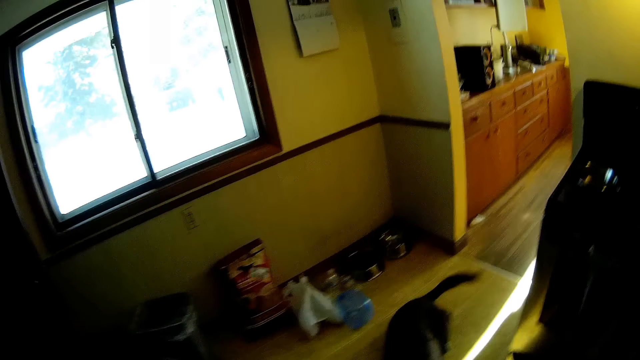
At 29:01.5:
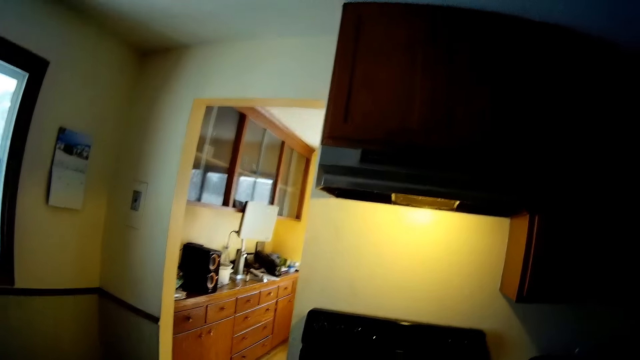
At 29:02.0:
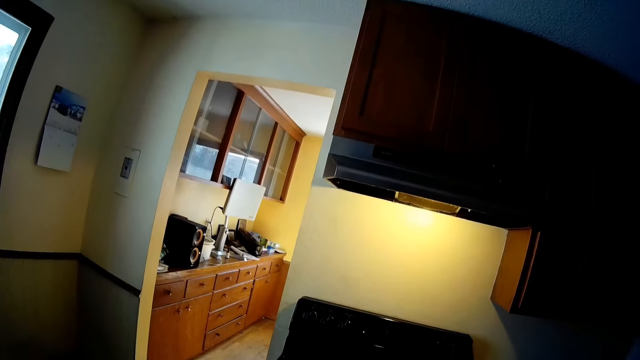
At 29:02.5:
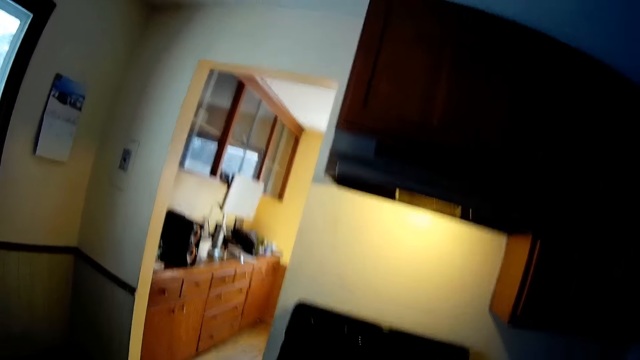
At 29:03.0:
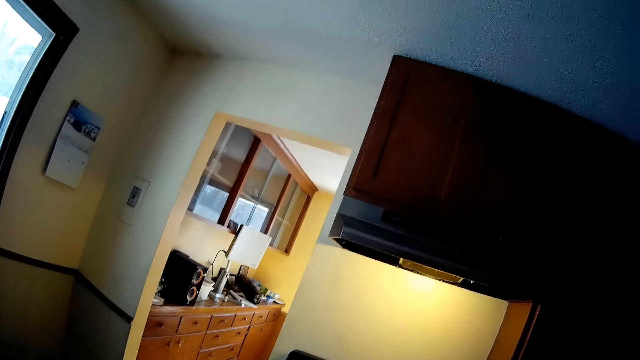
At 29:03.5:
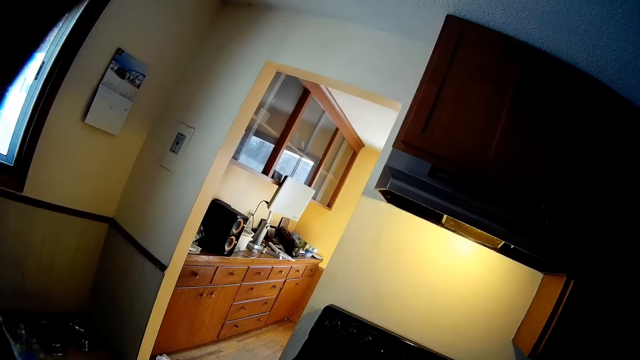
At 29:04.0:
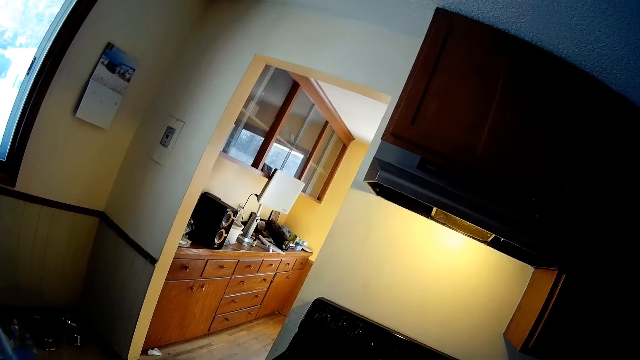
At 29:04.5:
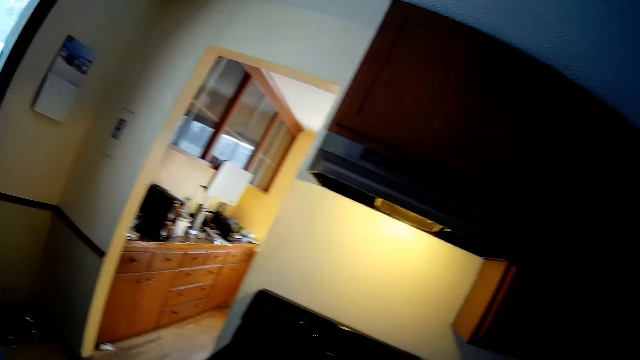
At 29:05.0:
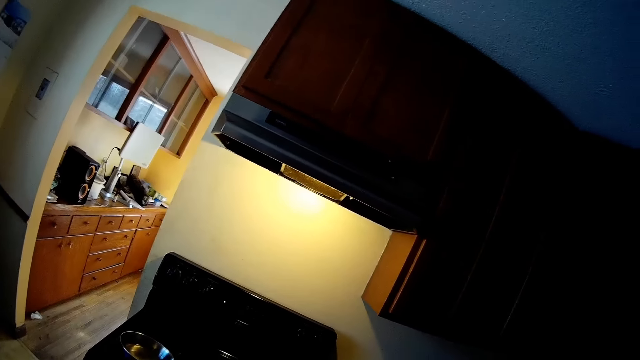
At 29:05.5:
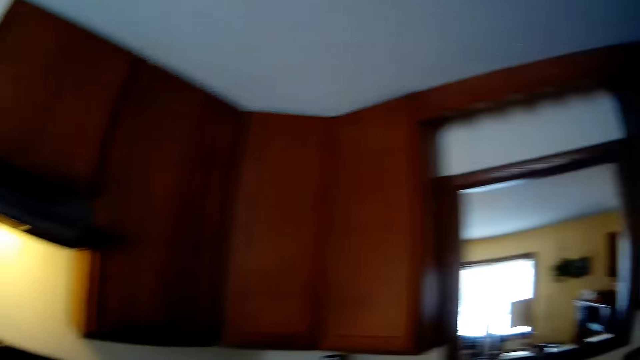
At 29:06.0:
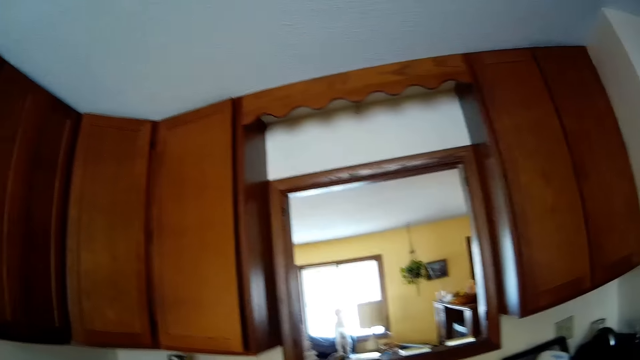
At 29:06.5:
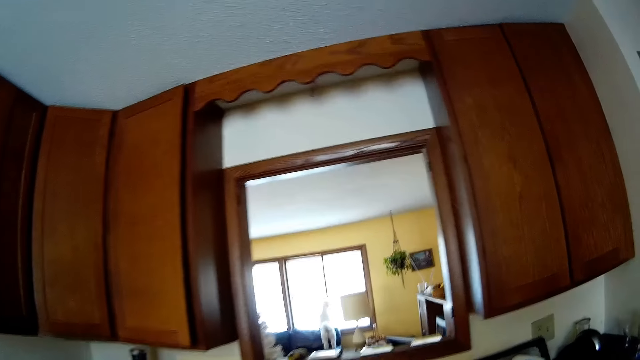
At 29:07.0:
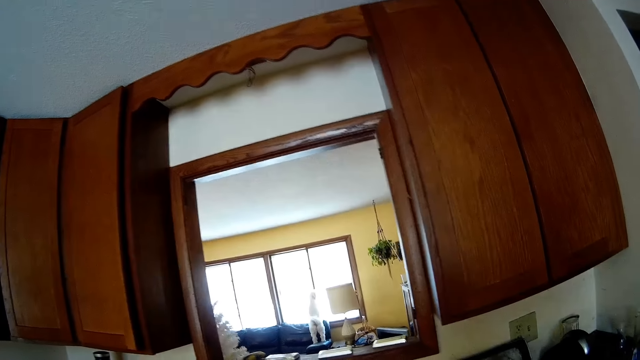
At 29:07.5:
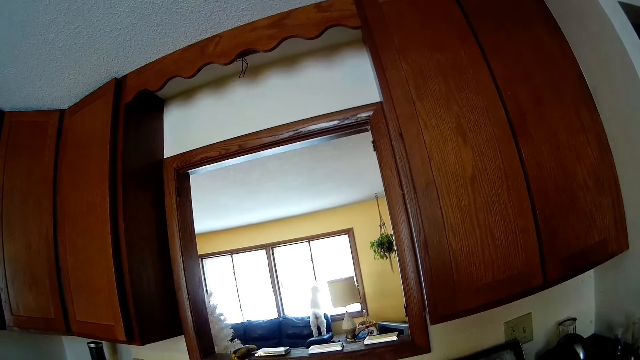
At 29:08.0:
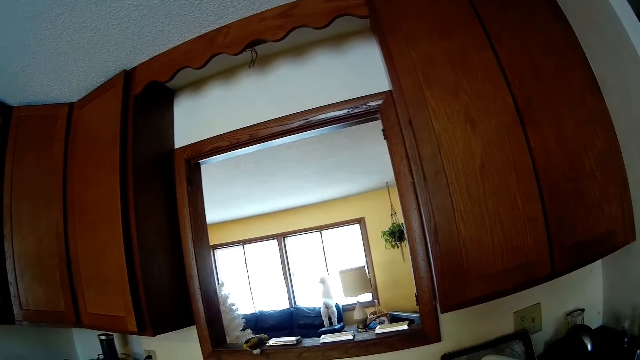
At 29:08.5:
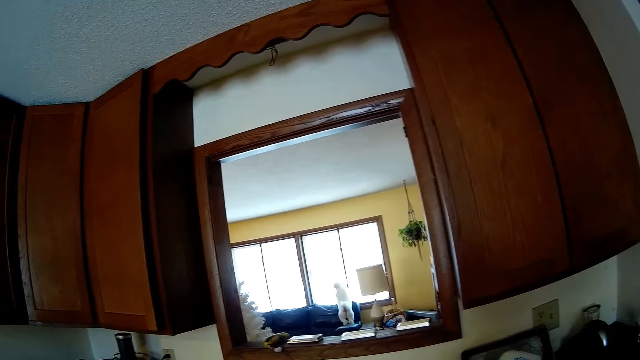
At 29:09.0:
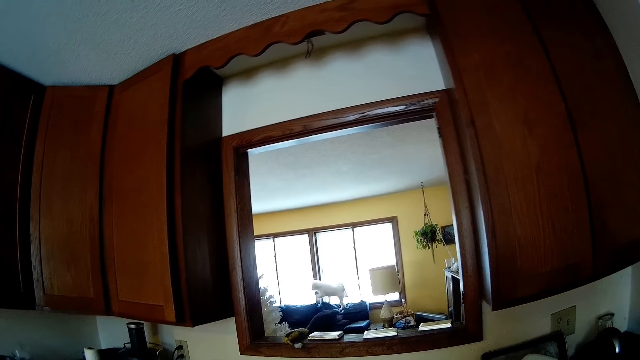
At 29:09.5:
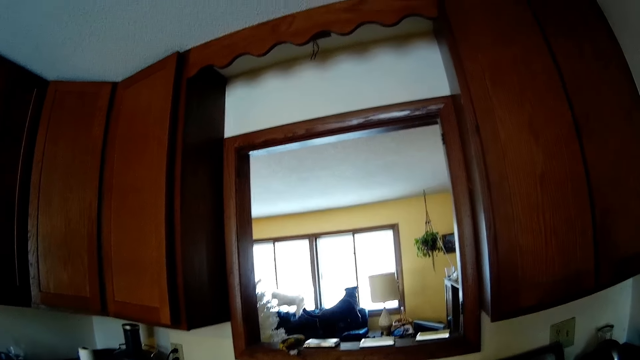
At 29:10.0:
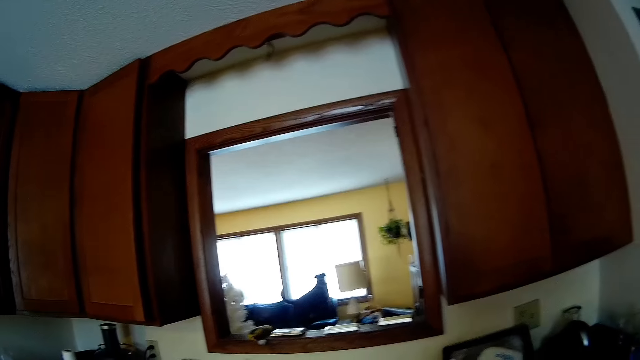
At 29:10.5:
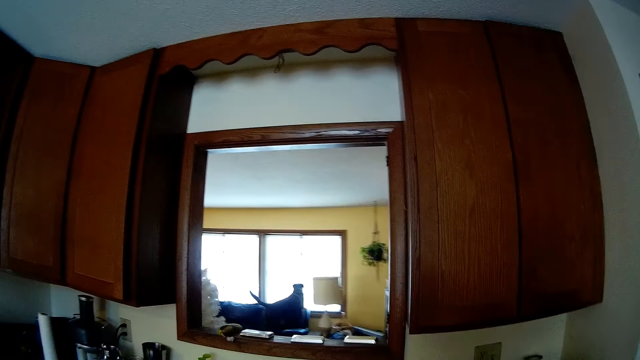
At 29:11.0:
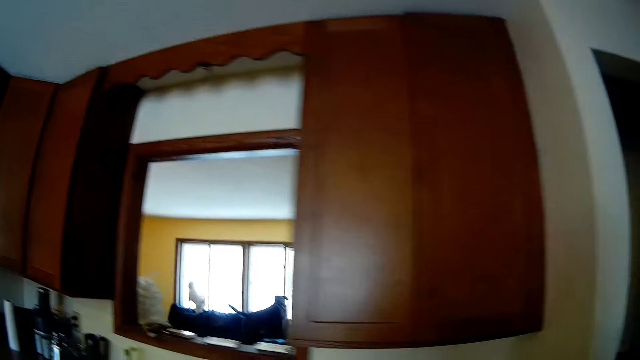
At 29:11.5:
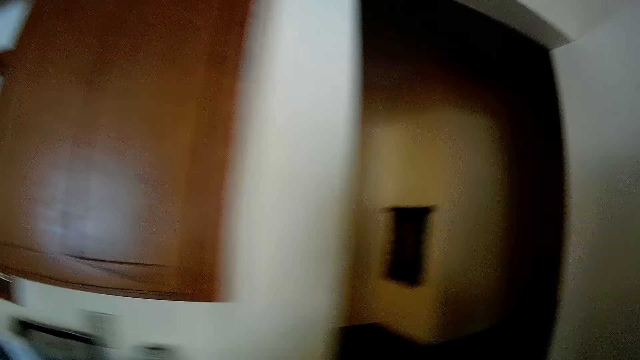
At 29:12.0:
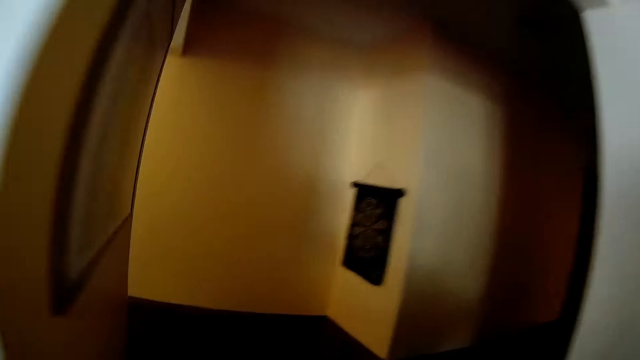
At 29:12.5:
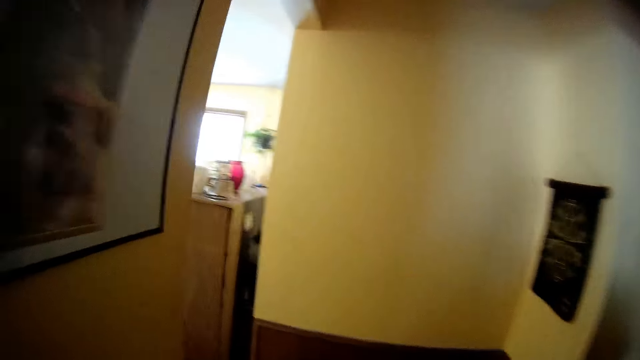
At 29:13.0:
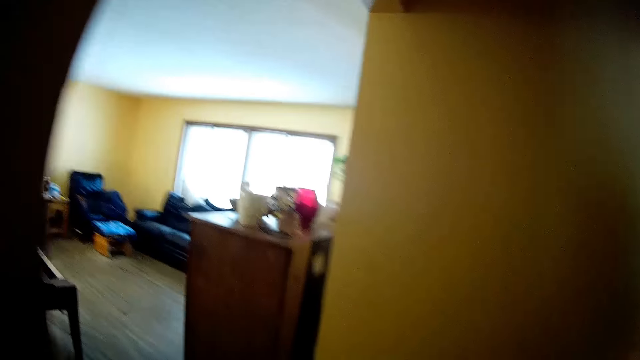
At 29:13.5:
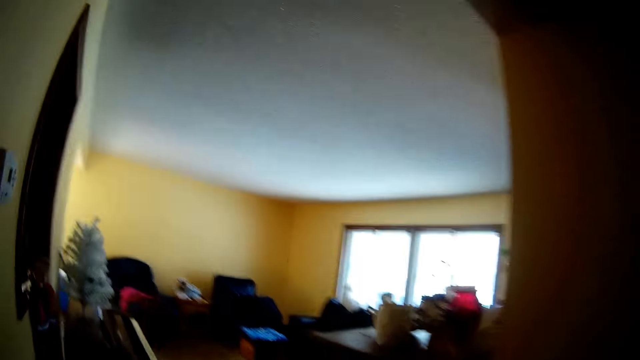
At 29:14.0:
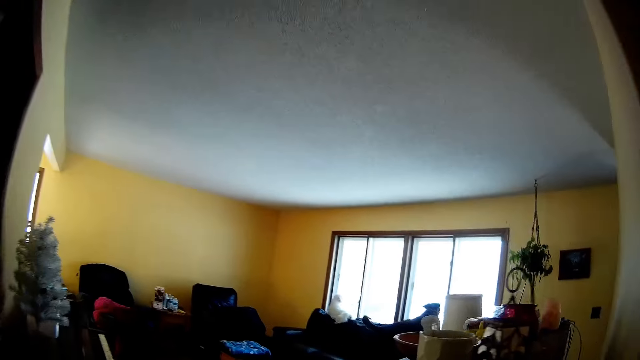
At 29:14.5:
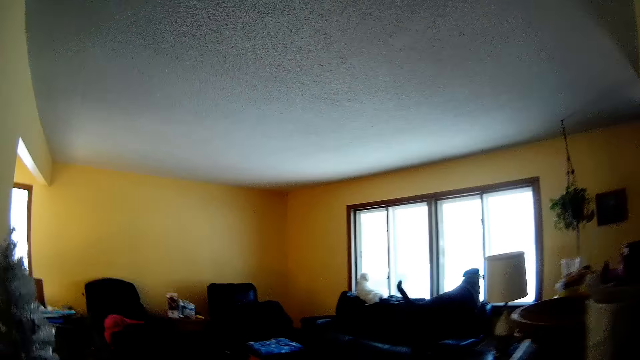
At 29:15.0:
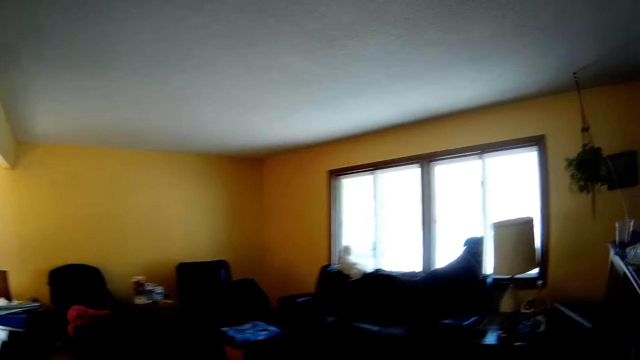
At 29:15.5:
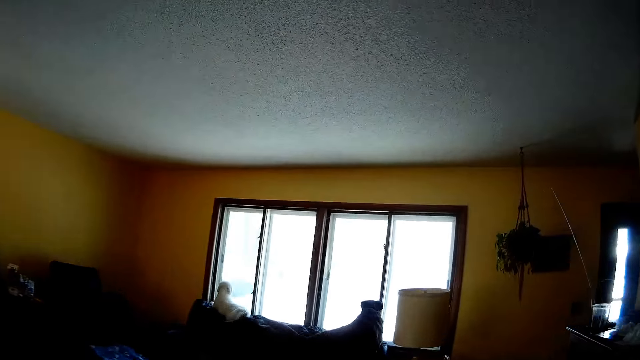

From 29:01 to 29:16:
The camera wearer looks at the kitchen cabinet. She lifts her left hand. She adjusts her glasses with her left hand. She looks at the dog in the living room. A dog plays with another dog on a chair. The camera wearer walks into the living room.

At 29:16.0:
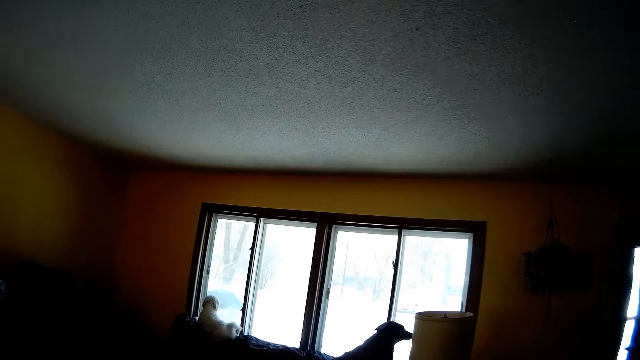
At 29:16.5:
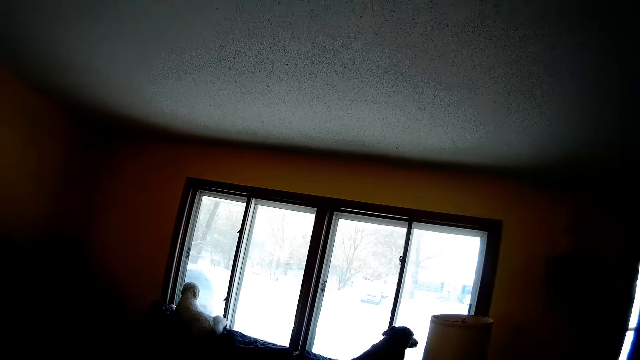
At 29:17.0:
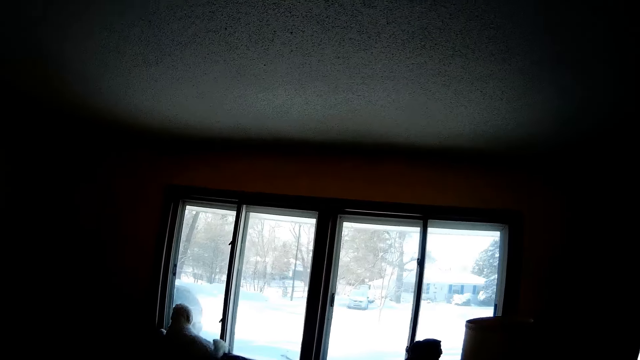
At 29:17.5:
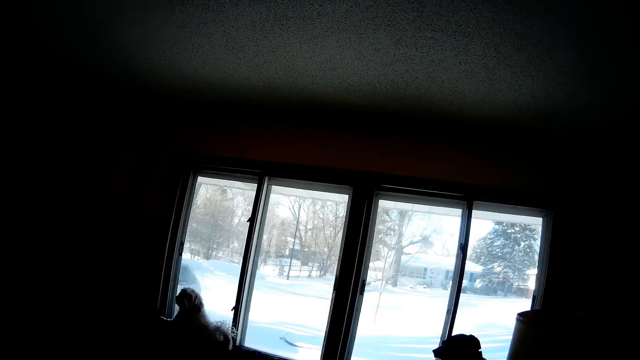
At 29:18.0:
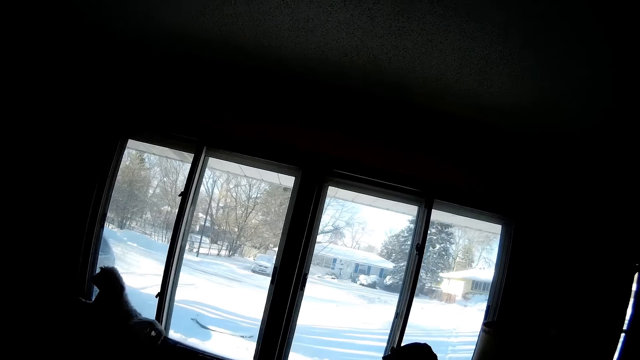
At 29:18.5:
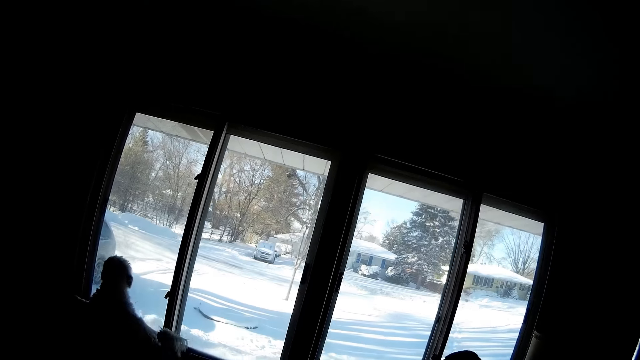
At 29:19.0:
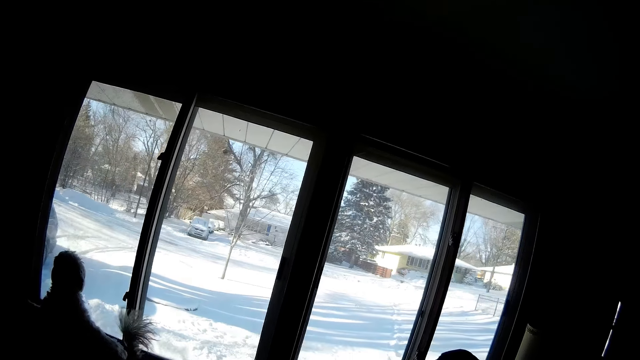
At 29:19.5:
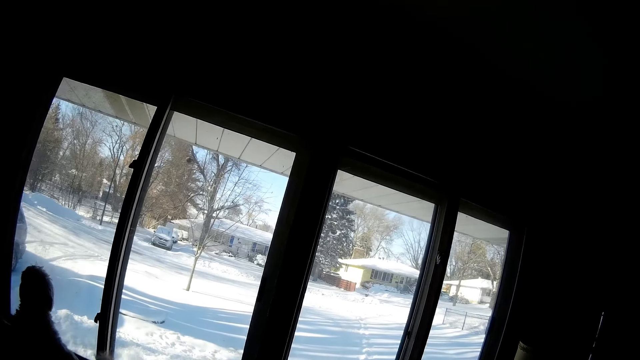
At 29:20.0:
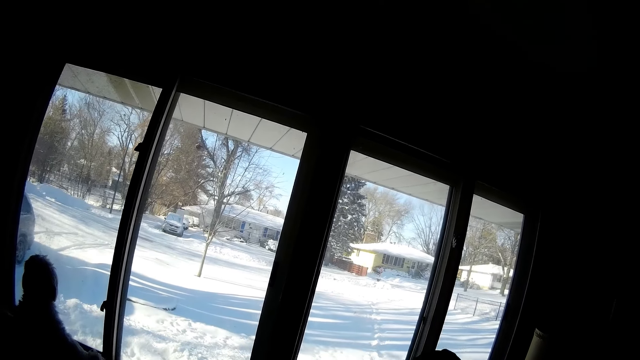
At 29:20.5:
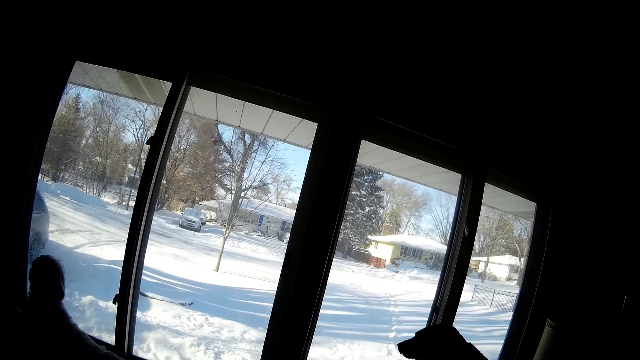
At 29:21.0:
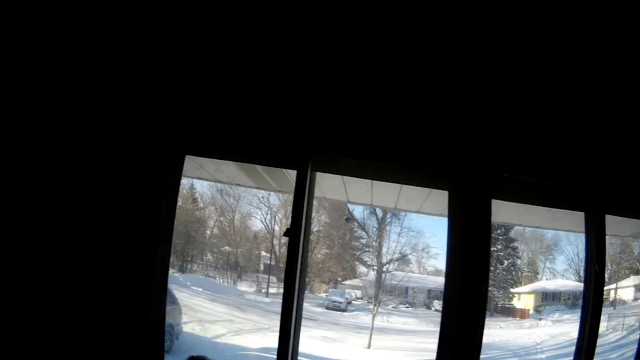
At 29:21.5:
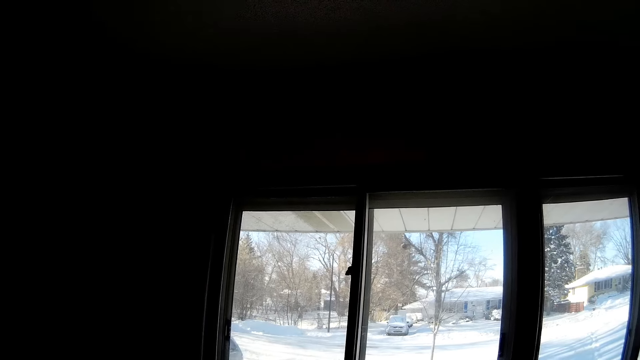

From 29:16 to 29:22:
The camera wearer looks through the window.
